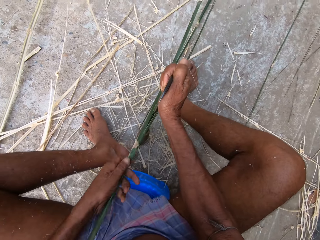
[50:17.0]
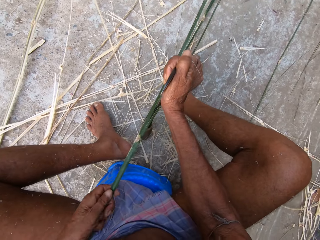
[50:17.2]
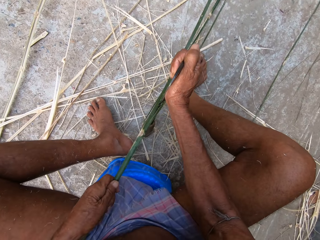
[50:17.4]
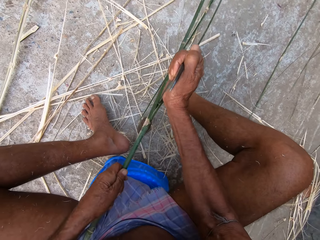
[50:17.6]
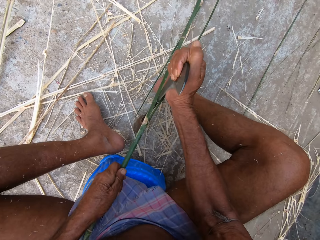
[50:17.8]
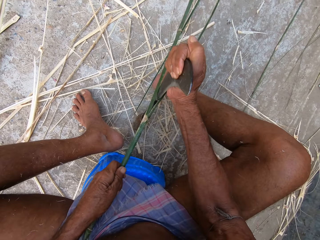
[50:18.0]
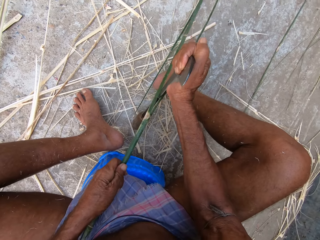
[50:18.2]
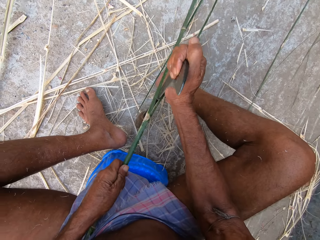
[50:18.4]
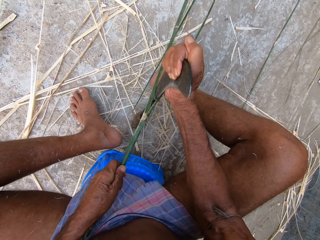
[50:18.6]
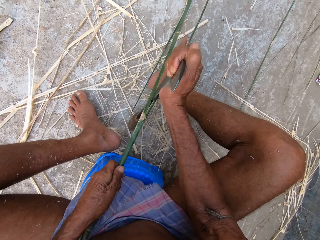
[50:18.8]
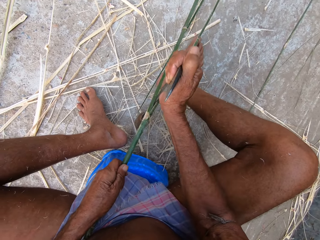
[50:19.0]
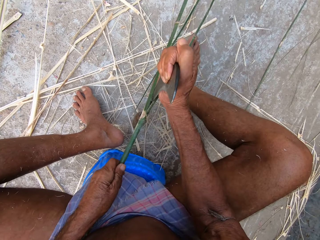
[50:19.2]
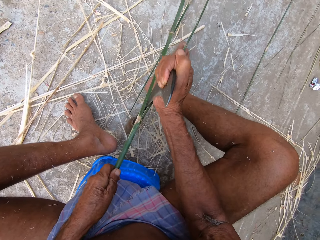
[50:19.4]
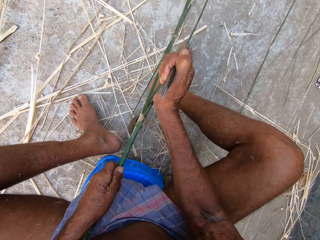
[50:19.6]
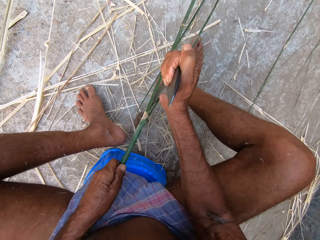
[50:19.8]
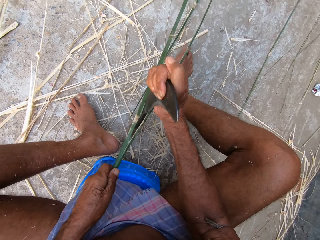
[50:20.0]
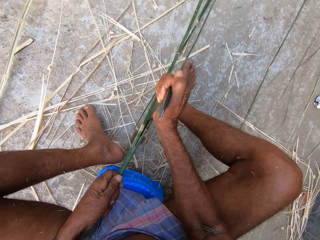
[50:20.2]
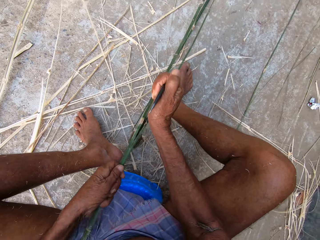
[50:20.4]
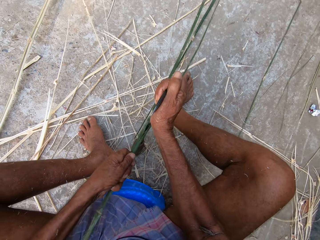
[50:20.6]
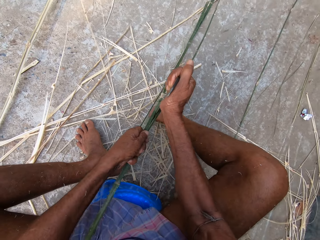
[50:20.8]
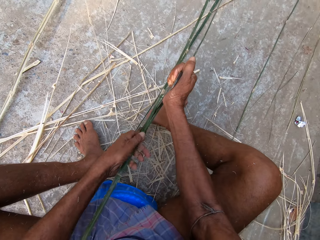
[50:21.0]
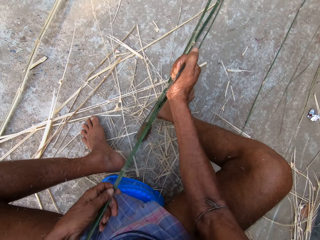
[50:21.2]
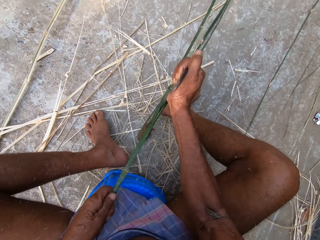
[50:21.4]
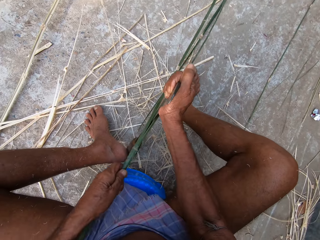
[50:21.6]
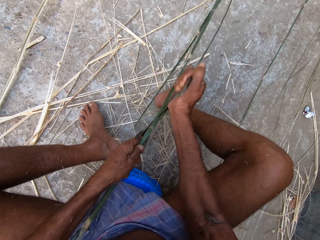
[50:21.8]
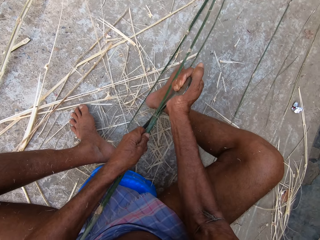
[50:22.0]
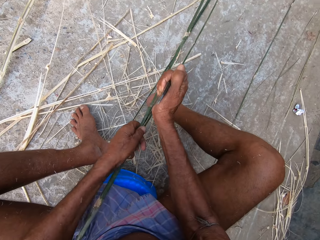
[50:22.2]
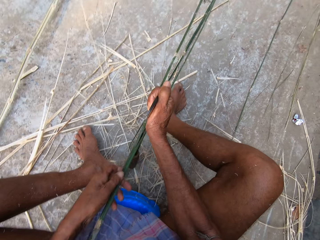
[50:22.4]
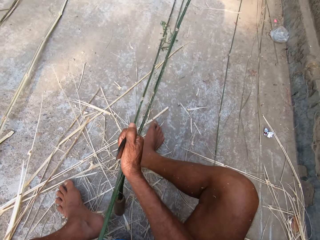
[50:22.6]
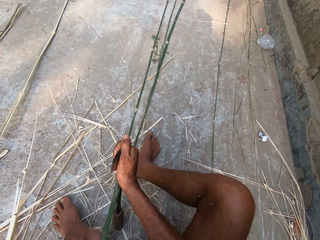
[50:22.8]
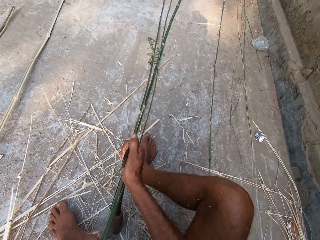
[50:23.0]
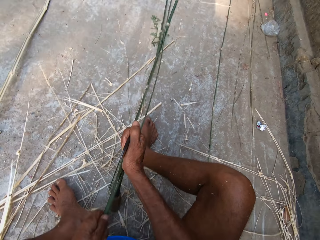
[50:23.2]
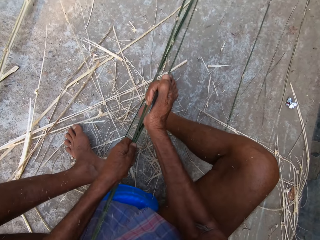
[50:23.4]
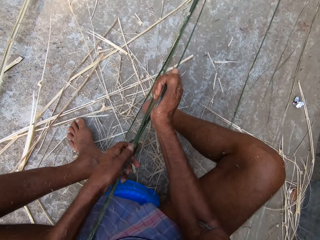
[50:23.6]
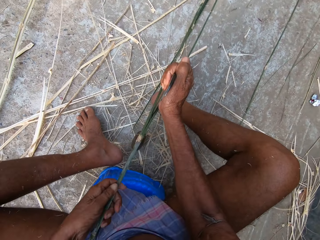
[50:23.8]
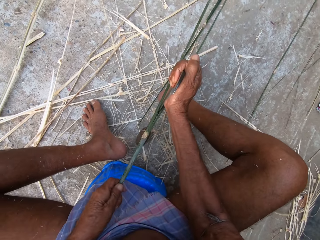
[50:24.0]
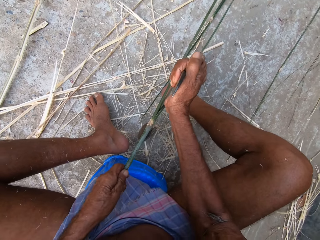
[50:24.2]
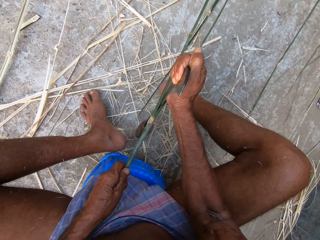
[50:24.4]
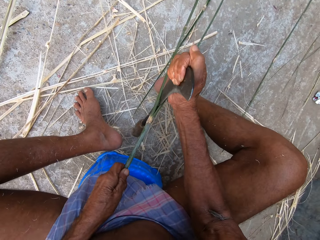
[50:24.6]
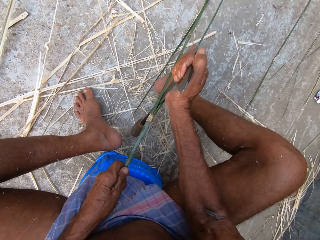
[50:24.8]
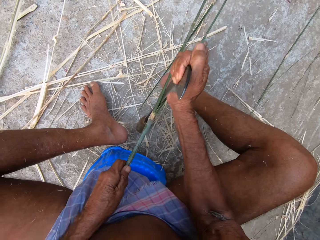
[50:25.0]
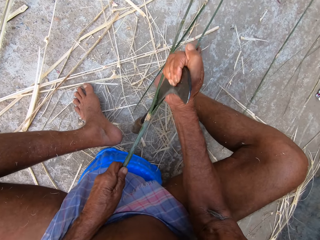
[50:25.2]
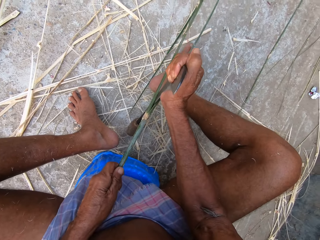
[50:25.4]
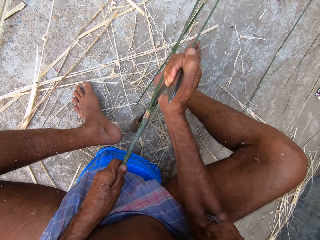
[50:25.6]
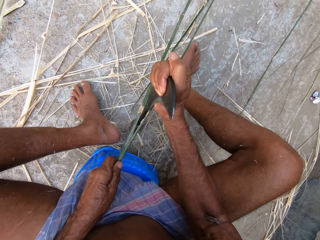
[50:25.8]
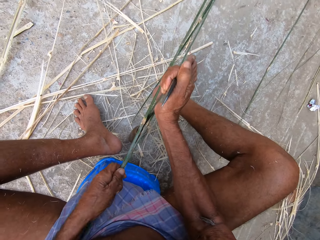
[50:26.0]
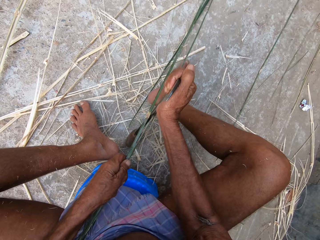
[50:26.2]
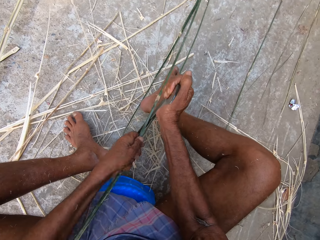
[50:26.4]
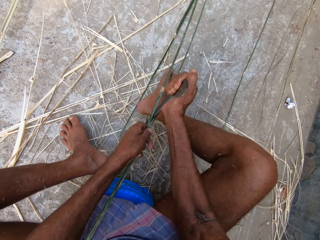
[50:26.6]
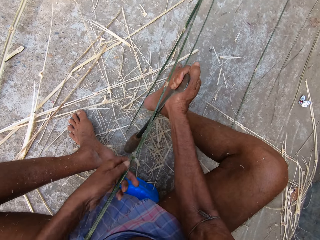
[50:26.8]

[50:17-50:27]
The camera wearer peels the bamboo stick repeatedly.

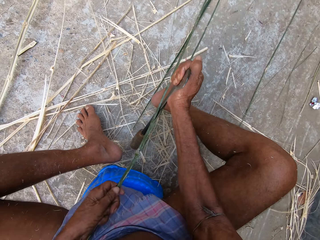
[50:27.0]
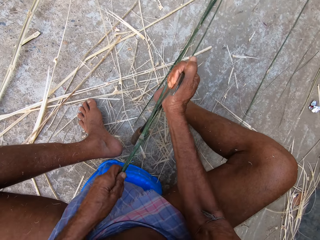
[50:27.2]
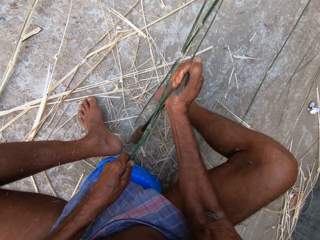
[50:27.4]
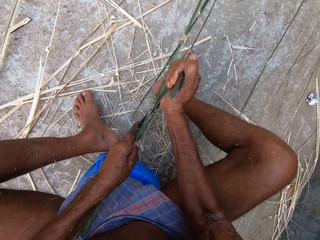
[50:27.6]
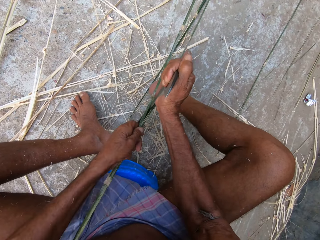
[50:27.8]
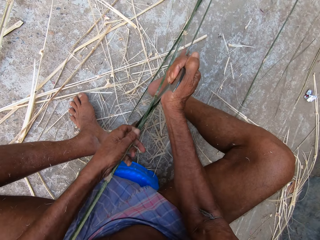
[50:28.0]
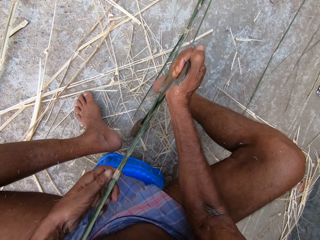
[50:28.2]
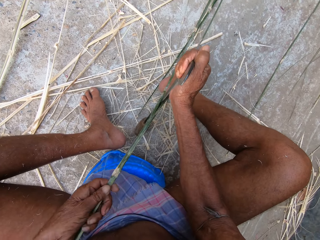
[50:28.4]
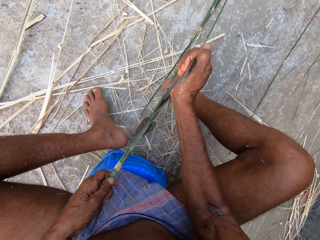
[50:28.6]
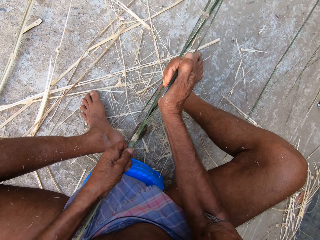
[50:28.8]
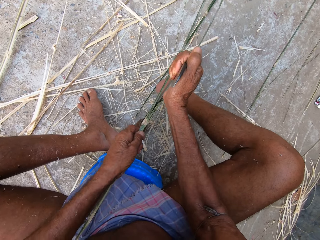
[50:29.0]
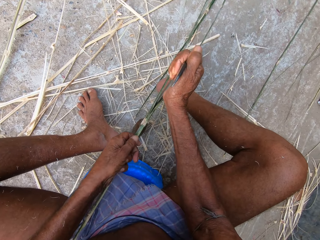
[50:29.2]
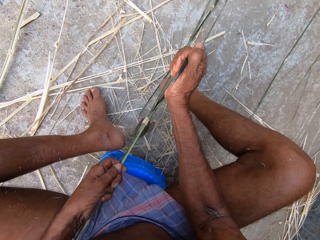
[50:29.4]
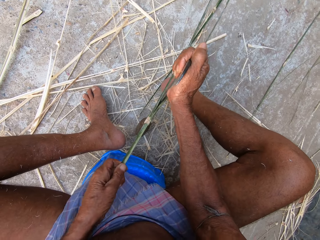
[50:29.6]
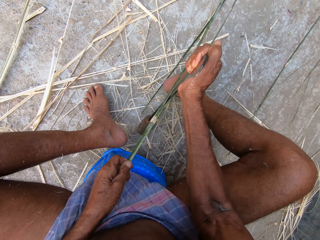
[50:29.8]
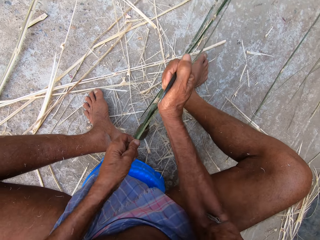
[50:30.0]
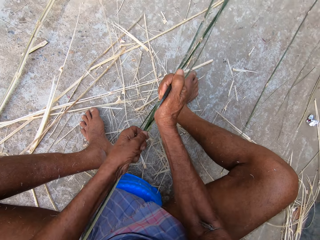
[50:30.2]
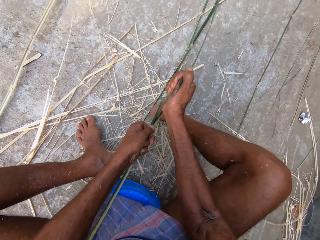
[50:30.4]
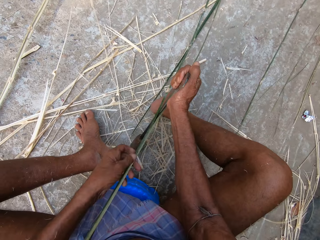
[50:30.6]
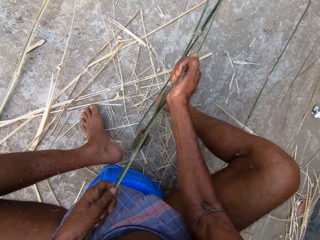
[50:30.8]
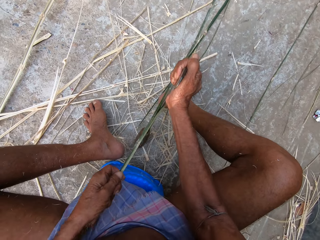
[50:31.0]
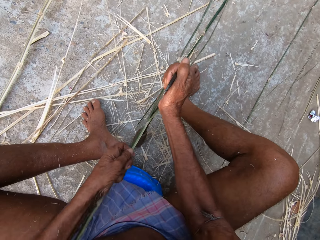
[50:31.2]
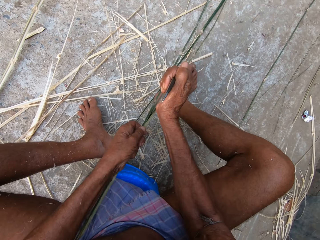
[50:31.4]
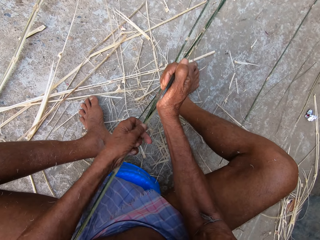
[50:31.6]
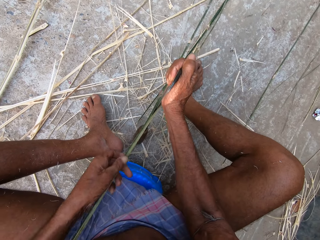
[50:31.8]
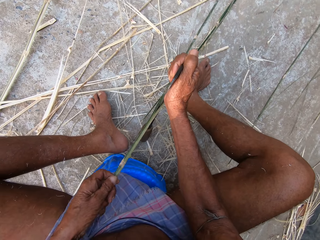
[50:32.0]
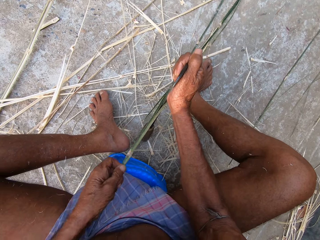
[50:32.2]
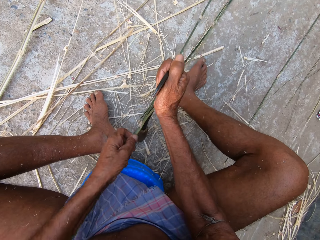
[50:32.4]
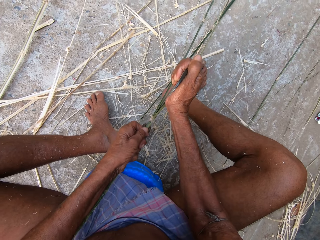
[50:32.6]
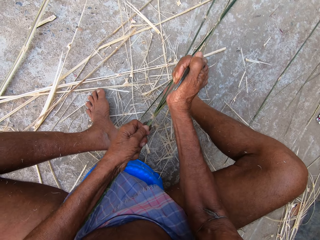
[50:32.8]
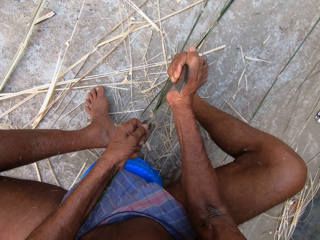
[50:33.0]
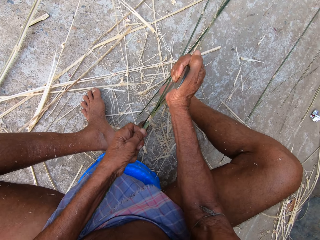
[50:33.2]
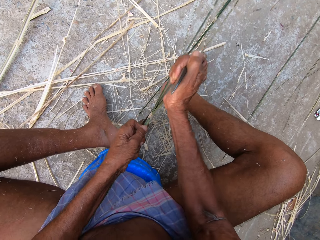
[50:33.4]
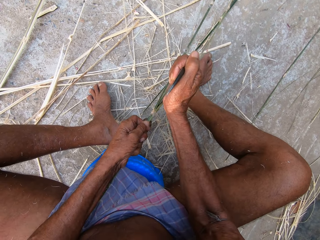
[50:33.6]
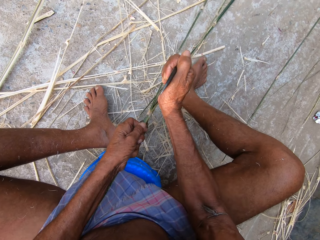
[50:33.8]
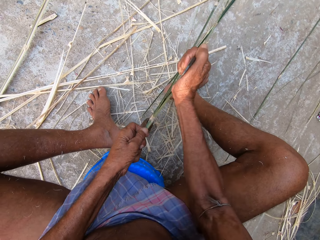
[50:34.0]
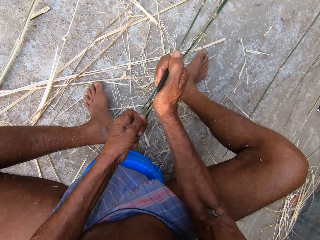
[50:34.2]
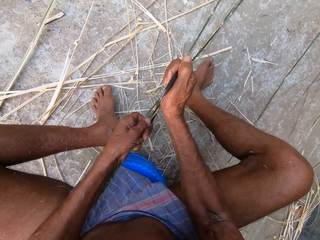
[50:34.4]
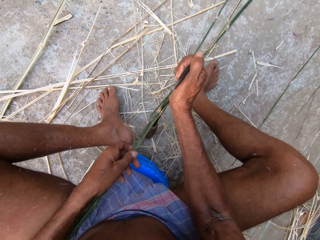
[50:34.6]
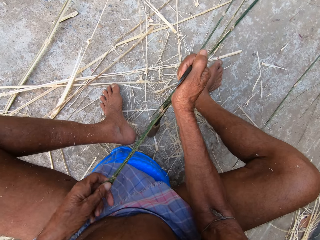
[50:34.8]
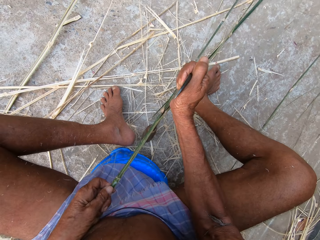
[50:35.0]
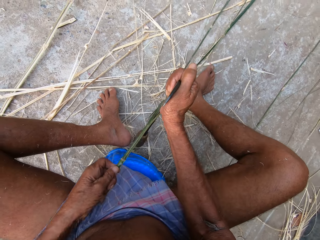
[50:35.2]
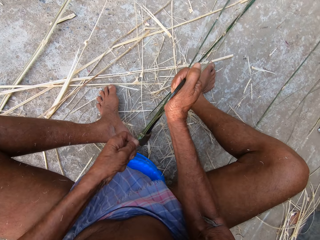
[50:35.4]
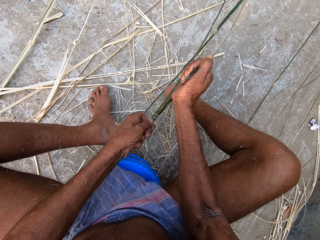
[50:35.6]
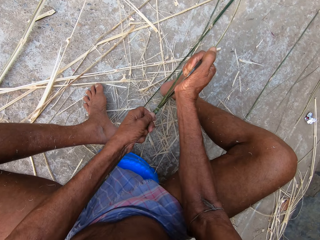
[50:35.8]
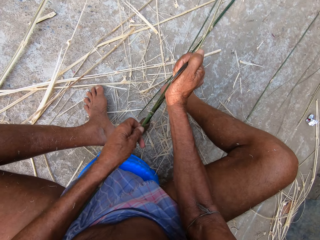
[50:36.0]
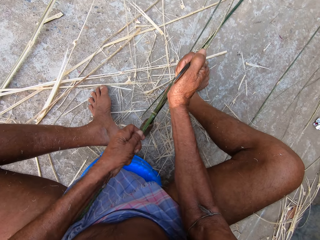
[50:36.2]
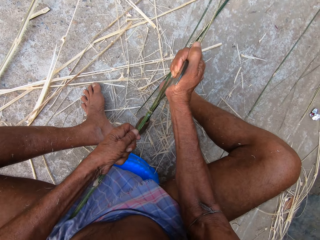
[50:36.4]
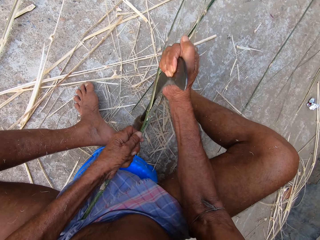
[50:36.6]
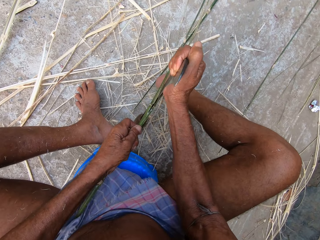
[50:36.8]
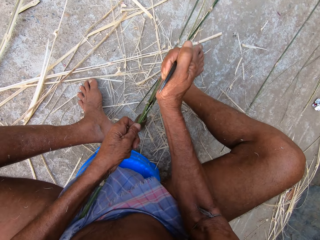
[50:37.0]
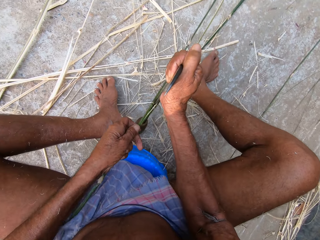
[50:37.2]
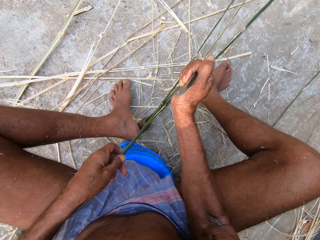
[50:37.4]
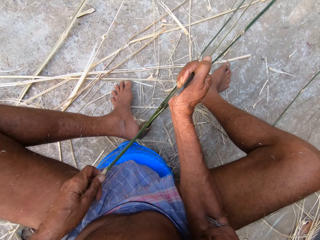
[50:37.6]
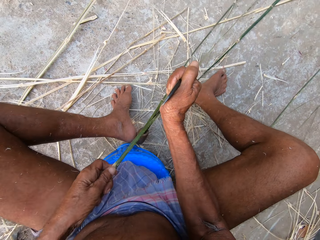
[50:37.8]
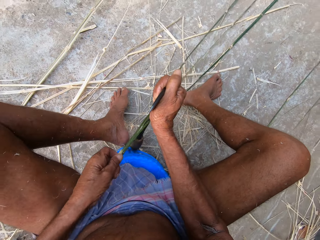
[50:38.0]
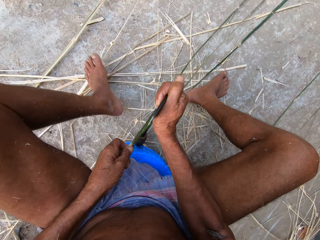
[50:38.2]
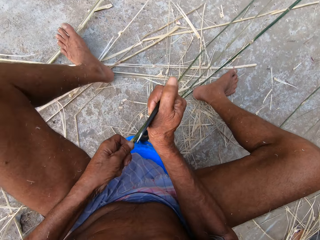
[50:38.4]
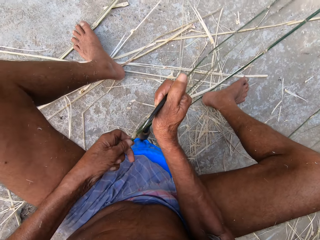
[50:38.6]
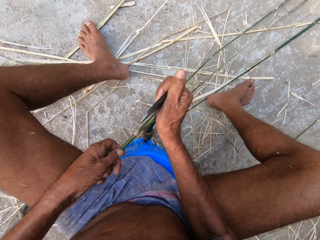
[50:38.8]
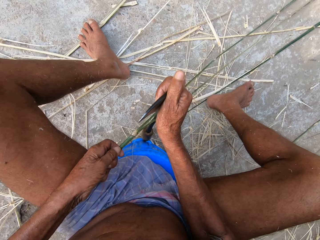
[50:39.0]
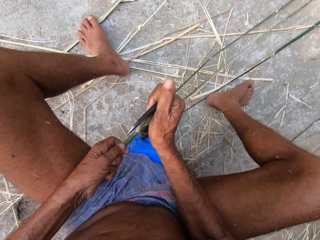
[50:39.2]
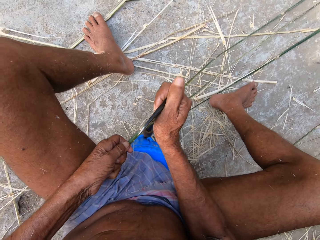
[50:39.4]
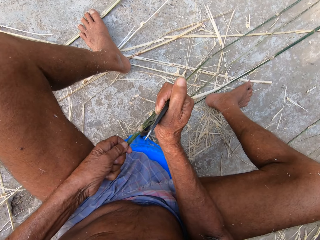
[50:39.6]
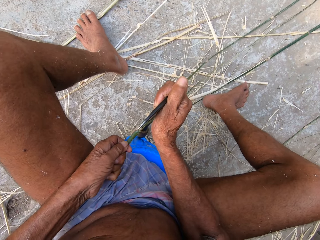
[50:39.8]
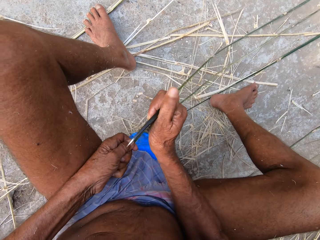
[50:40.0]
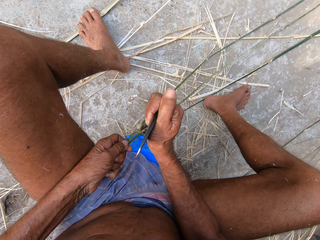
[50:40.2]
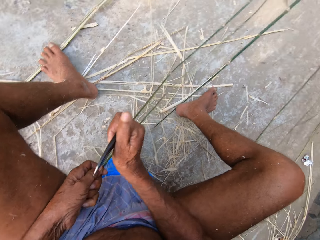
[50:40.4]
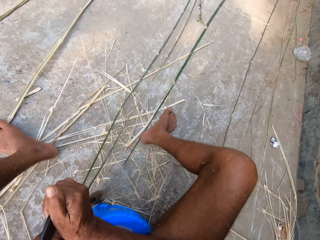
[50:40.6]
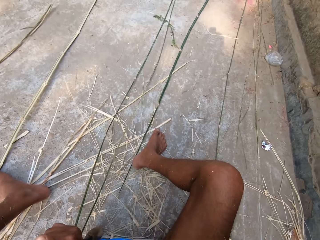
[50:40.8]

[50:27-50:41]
The camera wearer peels the bamboo stick repeatedly.
